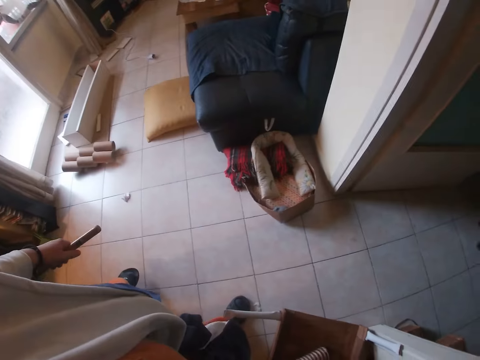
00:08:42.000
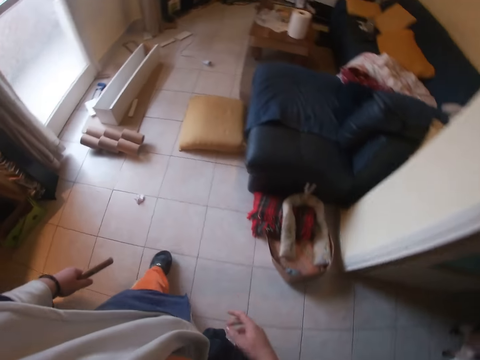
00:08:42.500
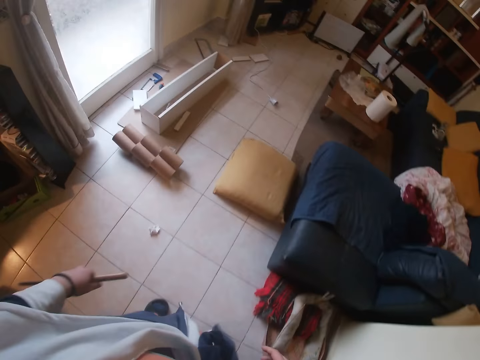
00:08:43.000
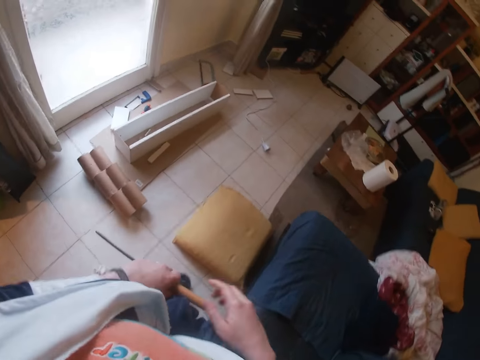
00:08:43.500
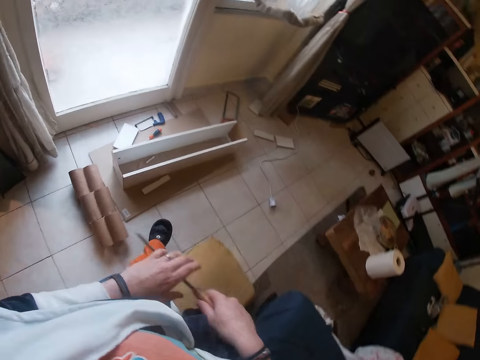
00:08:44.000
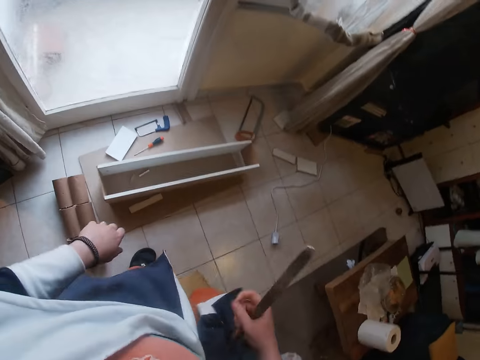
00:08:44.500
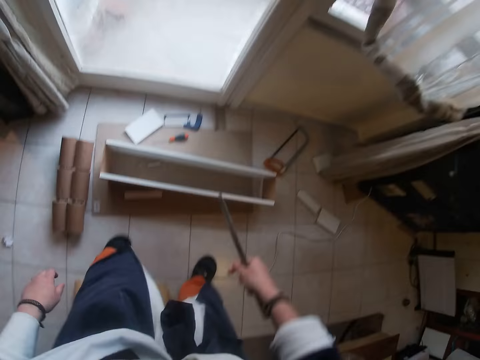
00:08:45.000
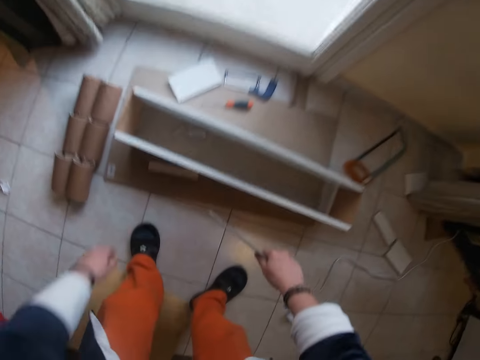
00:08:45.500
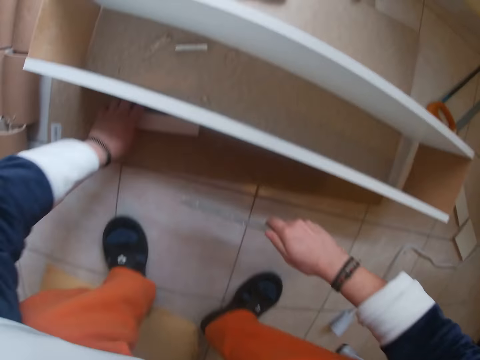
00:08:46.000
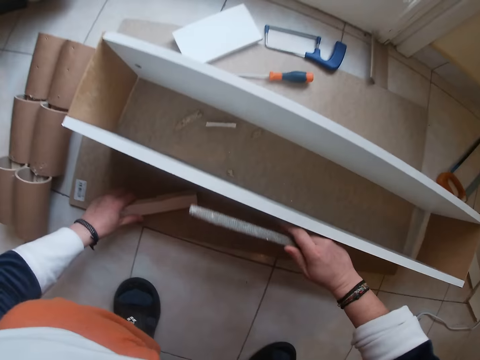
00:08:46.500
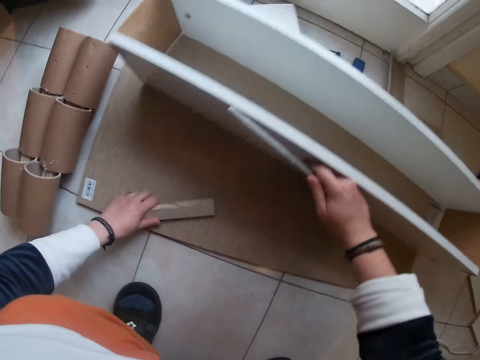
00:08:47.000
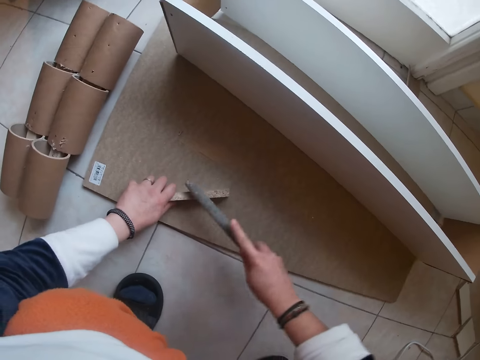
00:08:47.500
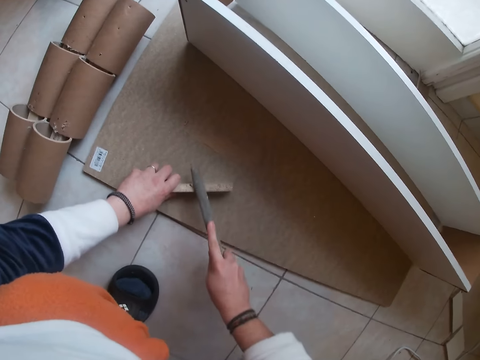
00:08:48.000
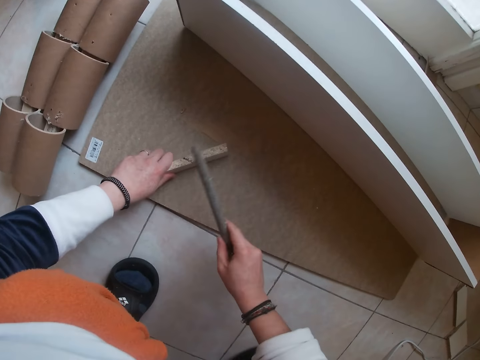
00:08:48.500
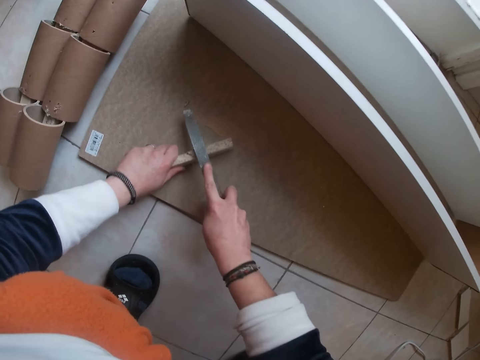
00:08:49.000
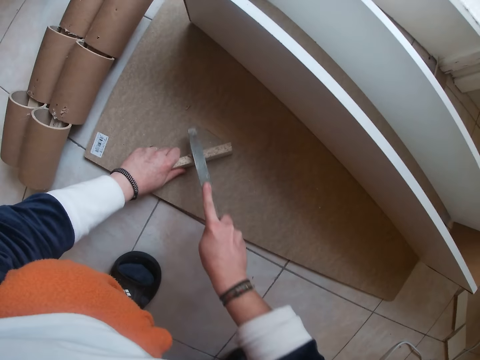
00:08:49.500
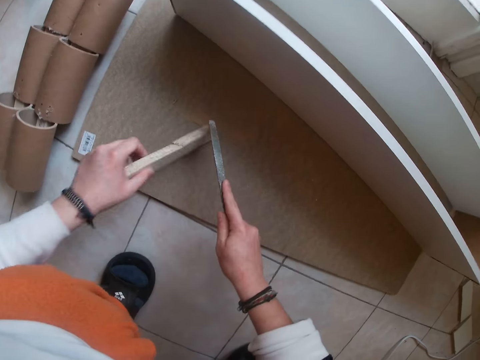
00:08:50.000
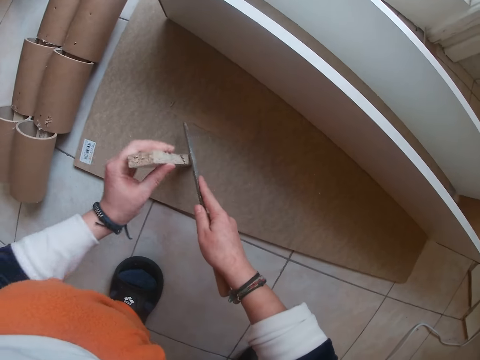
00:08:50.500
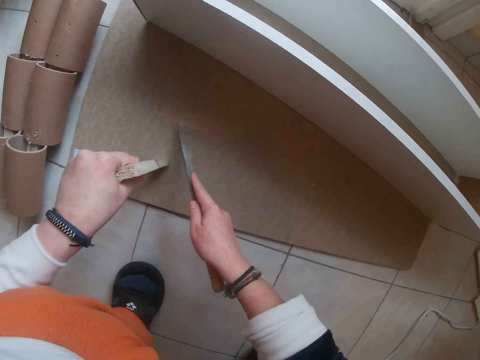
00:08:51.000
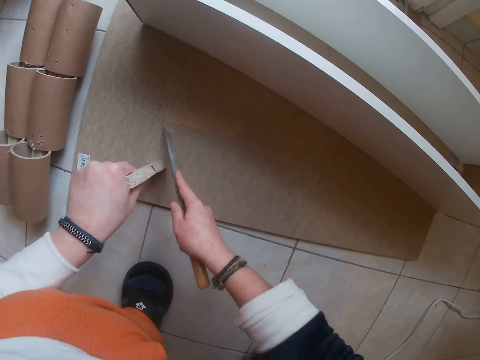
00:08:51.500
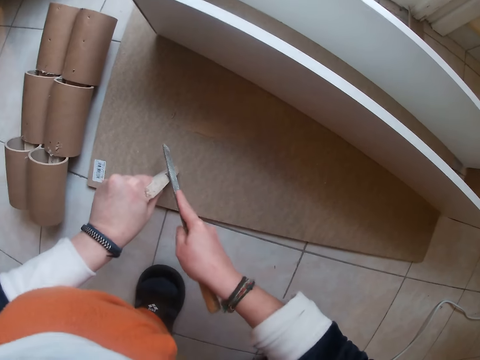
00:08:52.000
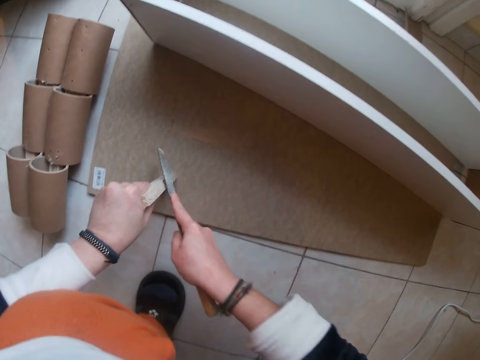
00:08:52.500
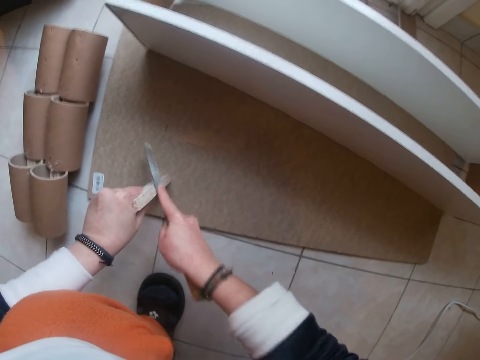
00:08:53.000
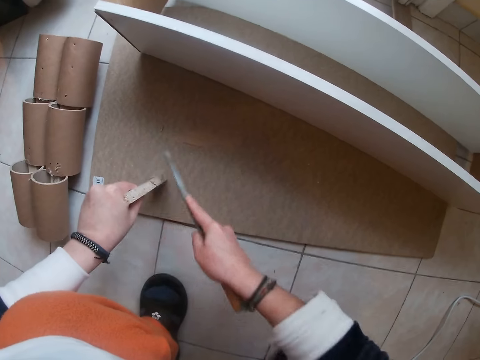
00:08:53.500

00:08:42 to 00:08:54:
The camera wearer turns on the lights. She walks around in the workshop. She passes the chisel or rasp in her left hand to her right hand. She sits on a pillow on the floor. She picks up the piece of wood on the floor with her left hand. She shifts the wood box on the floor with her right hand. She files the piece of wood in her left hand with the chisel in her right hand on the floor. She adjusts a wood piece. She smoothens the wood piece with the rasp.

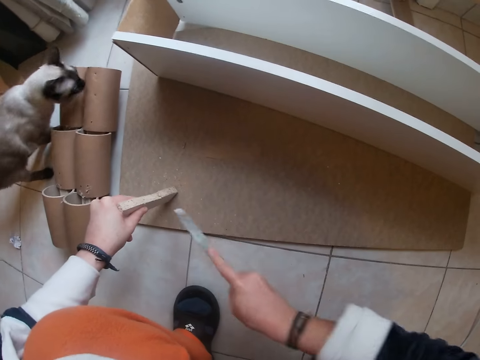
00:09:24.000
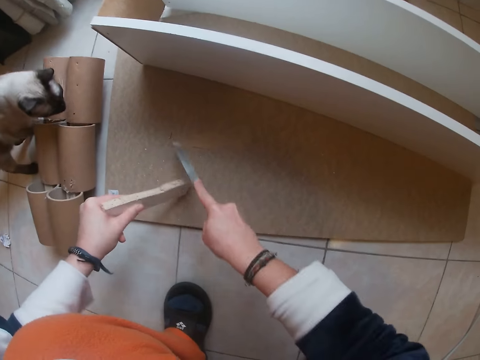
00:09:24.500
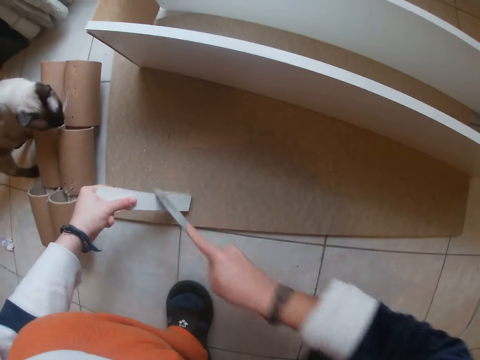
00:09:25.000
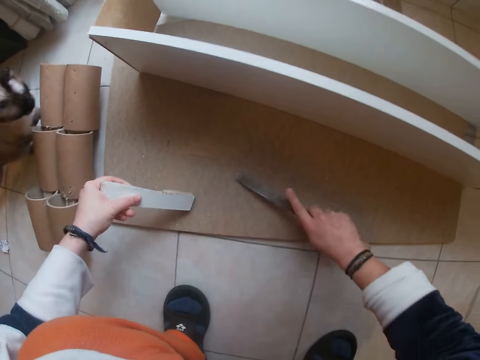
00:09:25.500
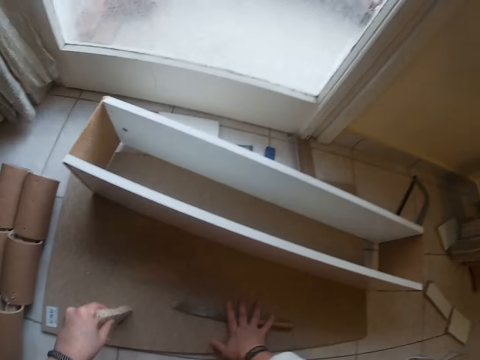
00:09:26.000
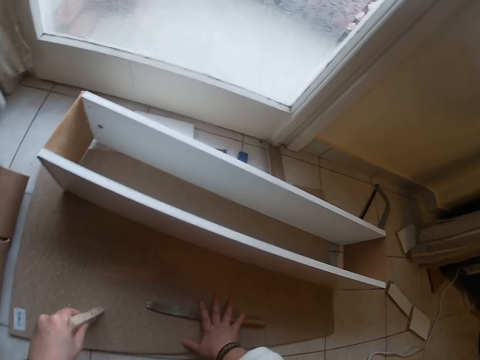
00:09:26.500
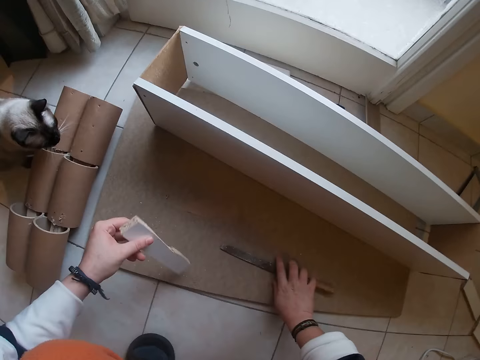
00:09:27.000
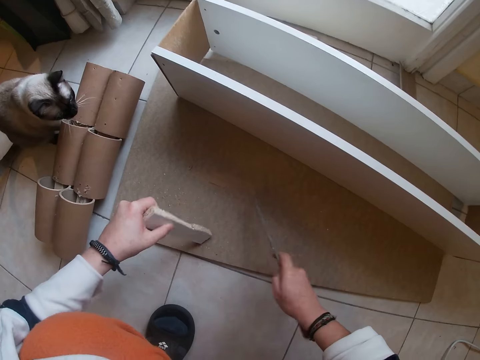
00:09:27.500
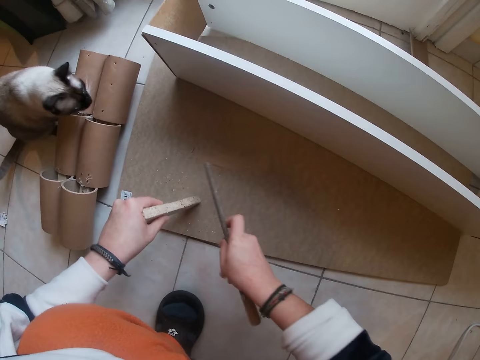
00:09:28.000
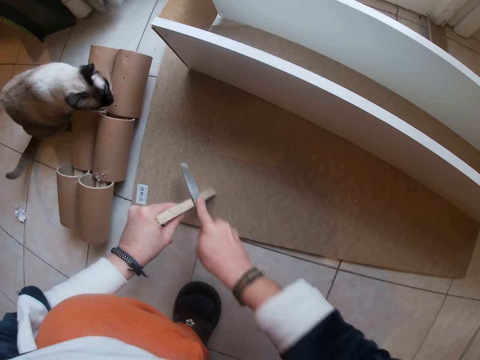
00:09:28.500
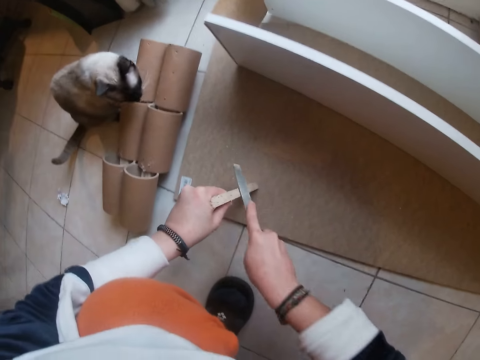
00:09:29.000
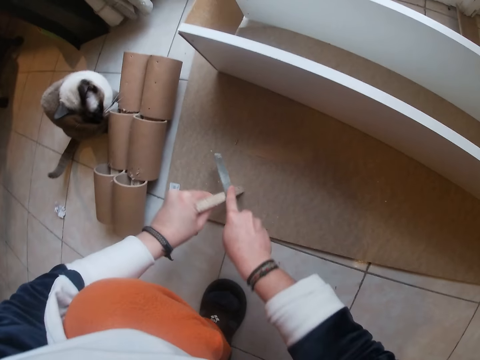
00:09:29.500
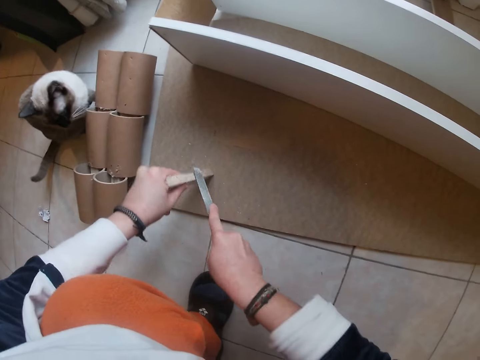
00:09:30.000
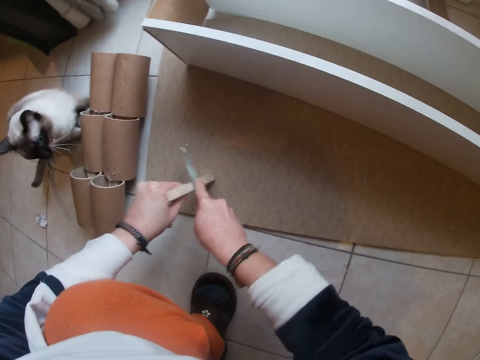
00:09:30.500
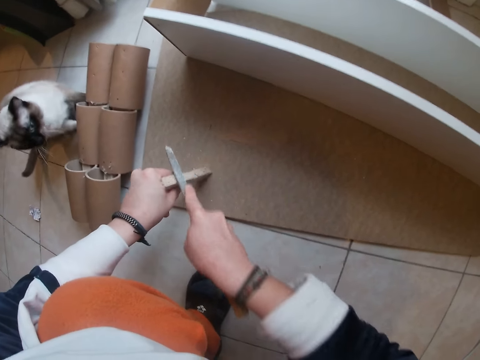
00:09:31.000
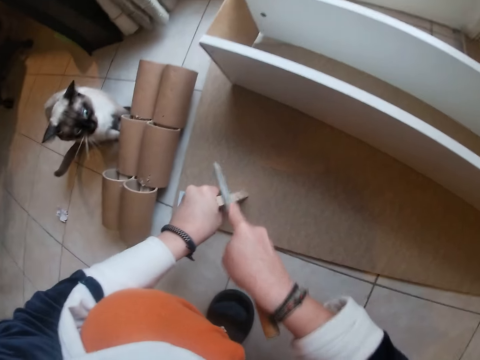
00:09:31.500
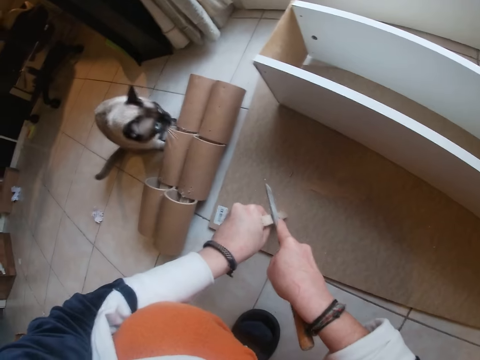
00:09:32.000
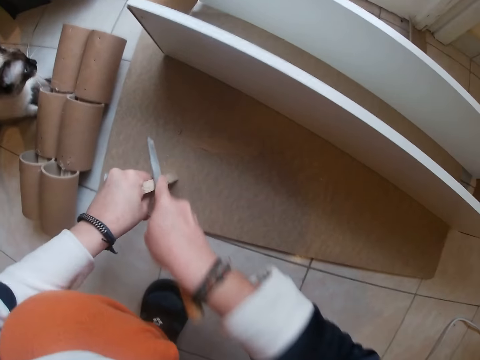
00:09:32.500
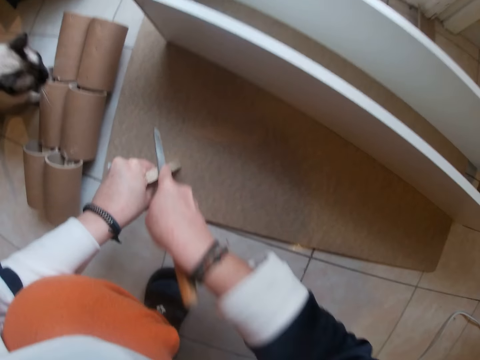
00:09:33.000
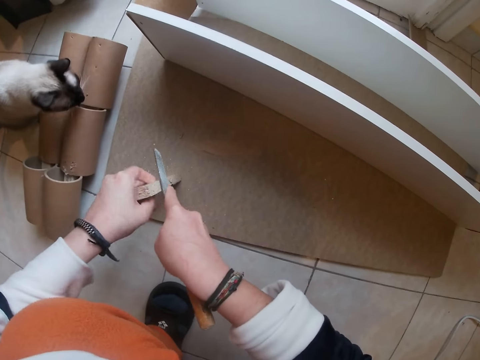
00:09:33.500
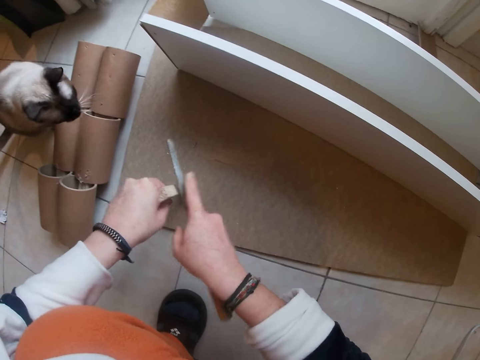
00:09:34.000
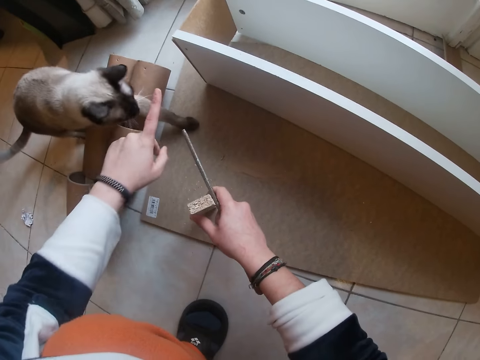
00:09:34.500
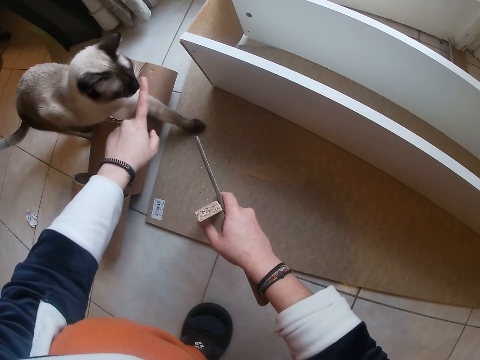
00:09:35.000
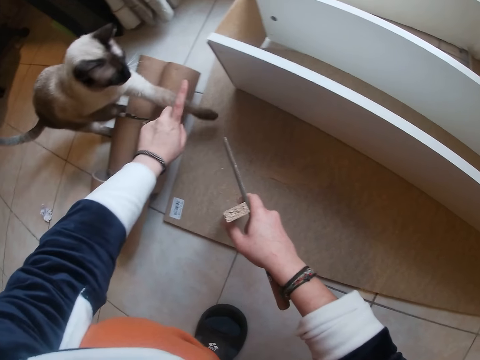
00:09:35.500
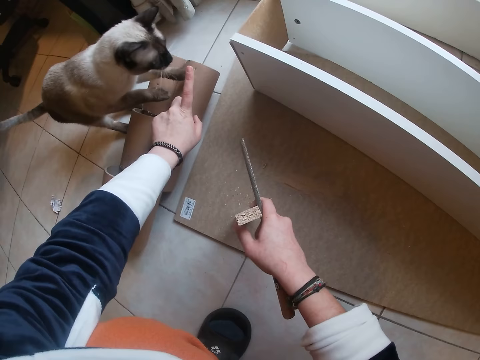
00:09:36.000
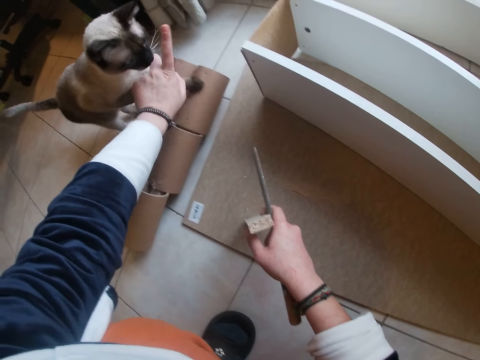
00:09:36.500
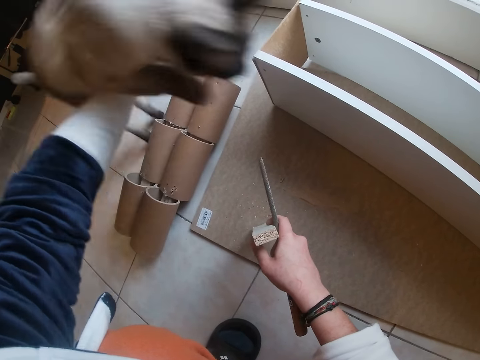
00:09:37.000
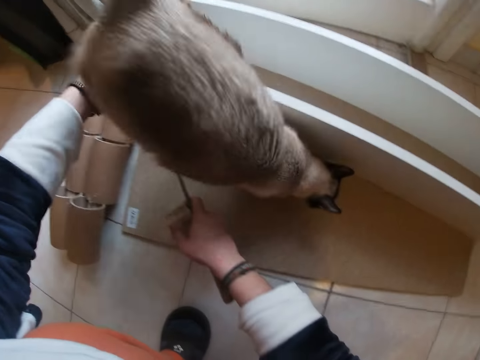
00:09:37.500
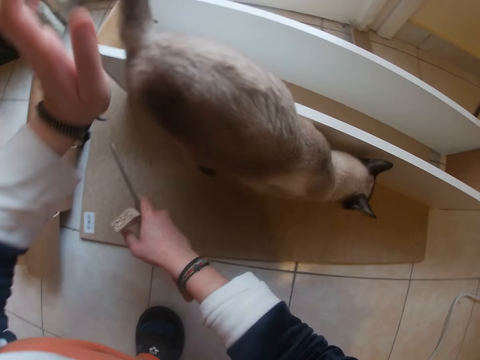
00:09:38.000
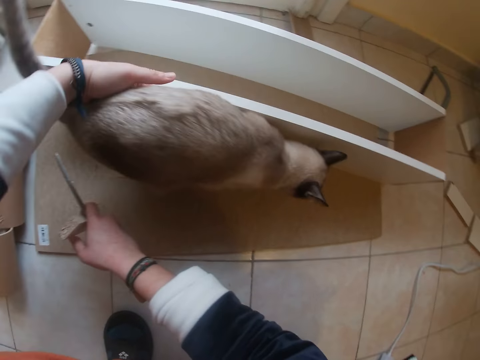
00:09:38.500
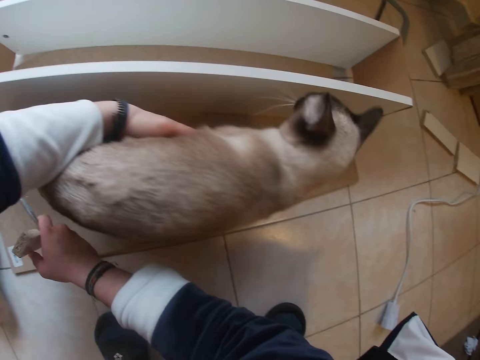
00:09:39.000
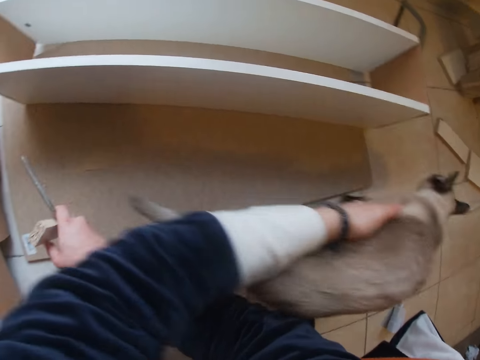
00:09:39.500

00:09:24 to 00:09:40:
The camera wearer puts the filler on the floor. They pick up the filler on the floor and file the wood with the wood filler. They take the wood on the right hand. They interact with a cat. They point at the cat and touch the cat.
